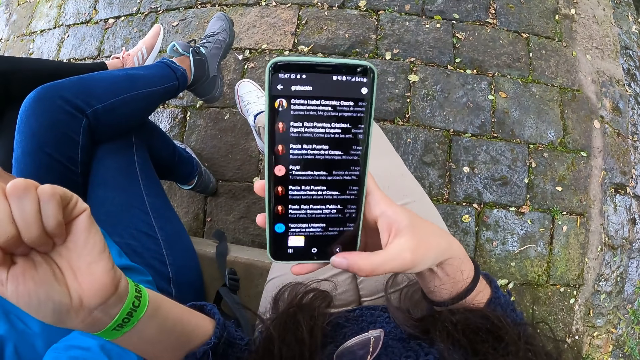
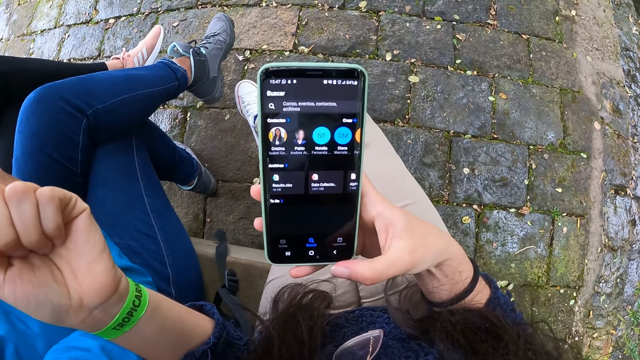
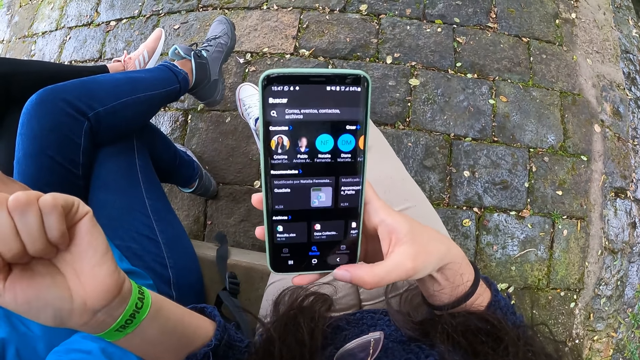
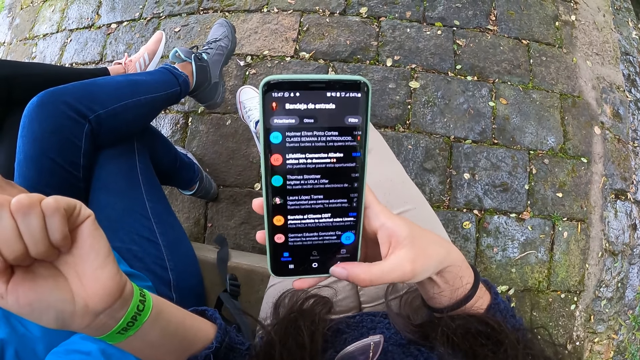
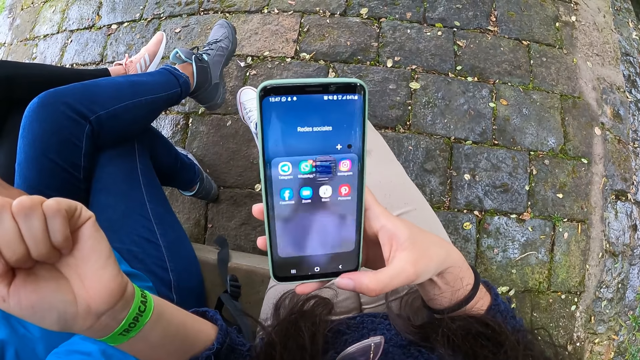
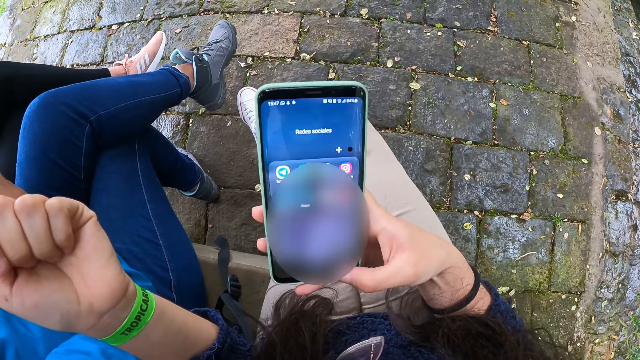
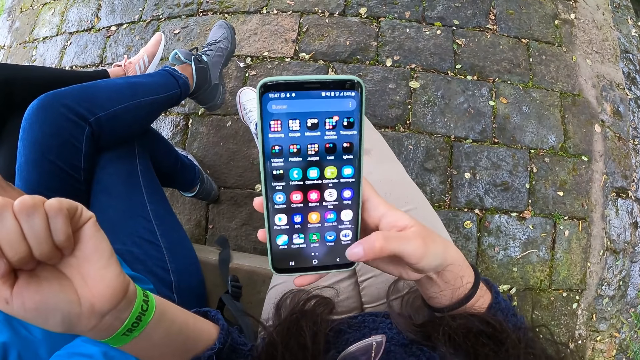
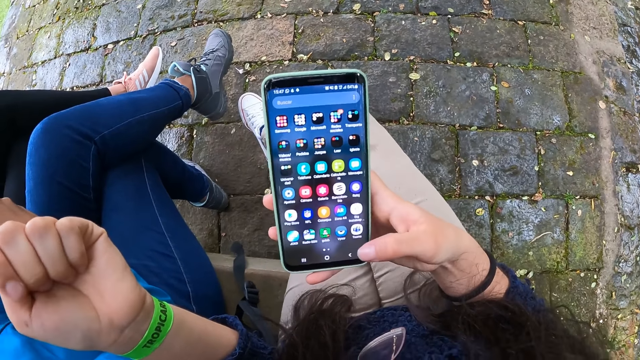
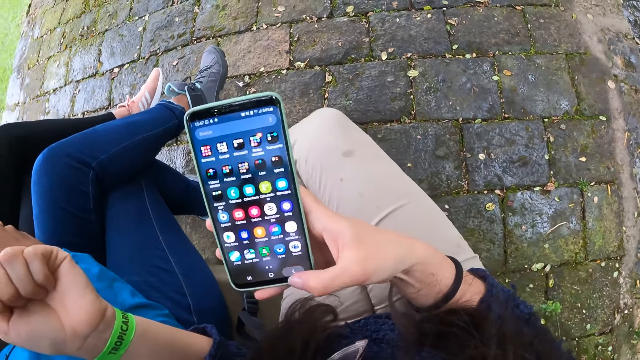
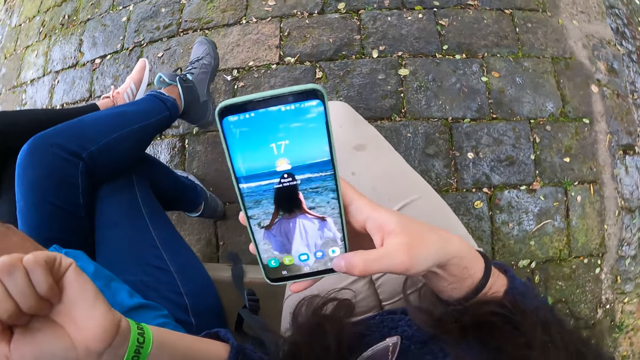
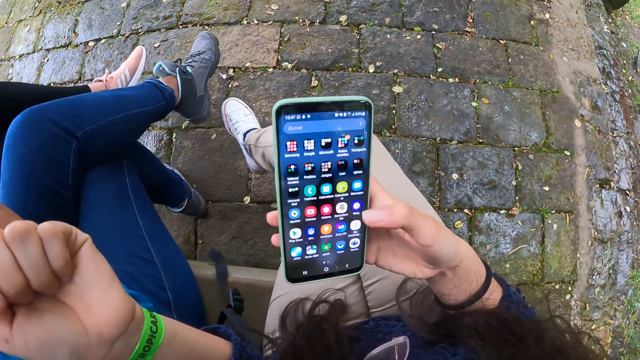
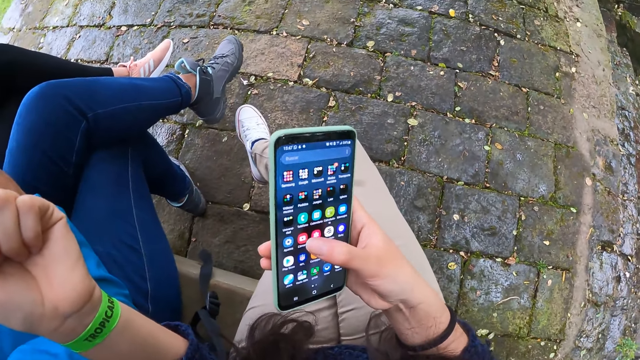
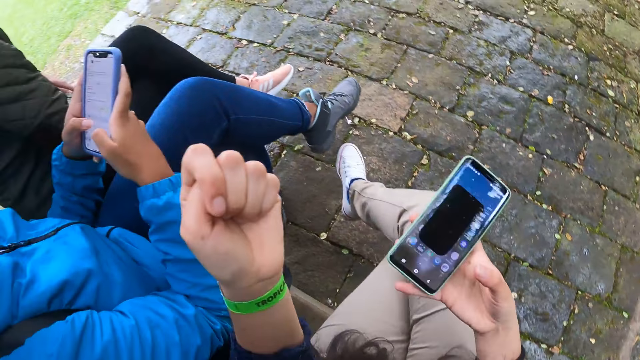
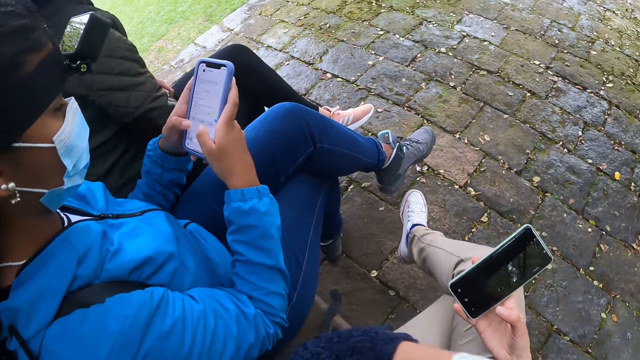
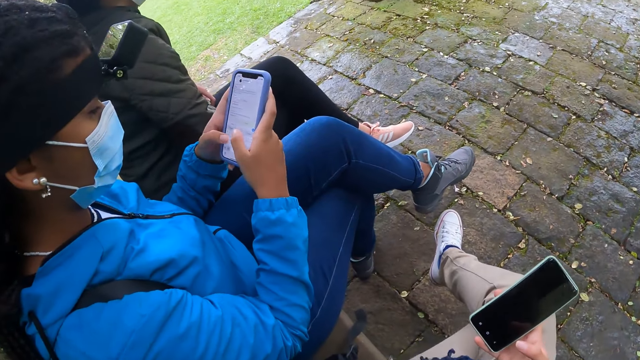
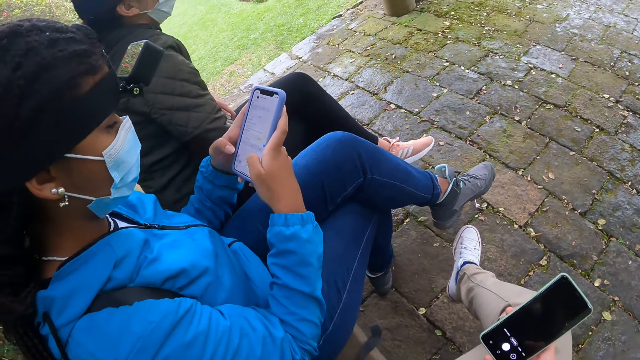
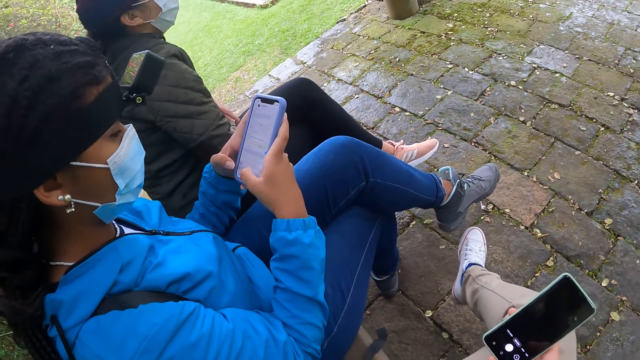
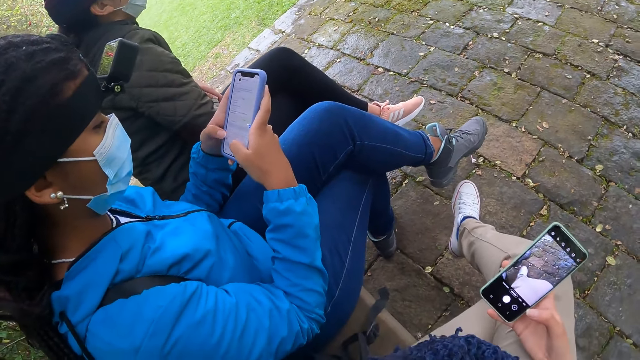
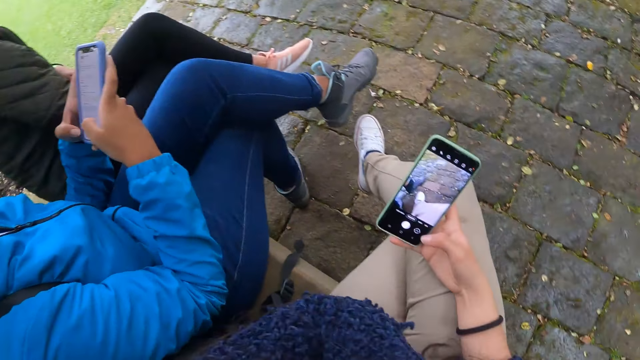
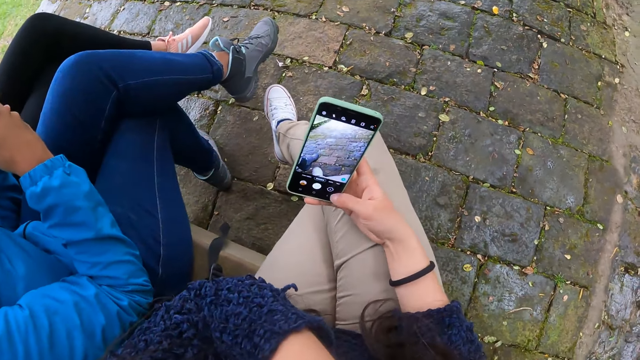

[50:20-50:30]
The camera wearer turns to the side. A person operates a phone.

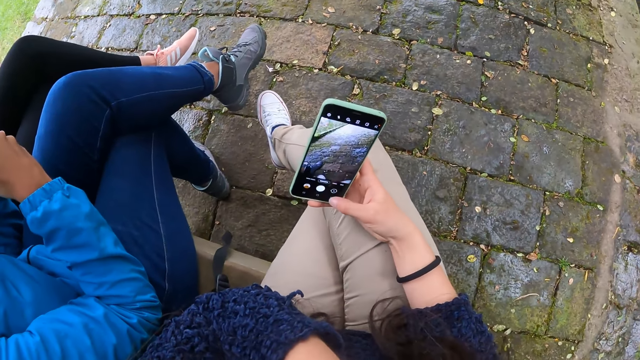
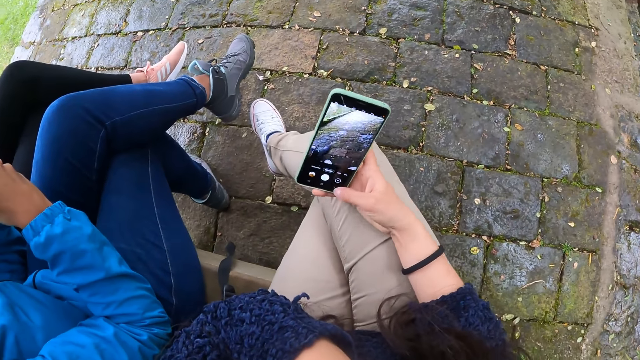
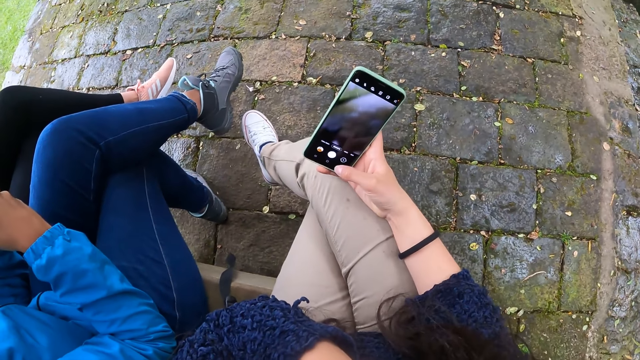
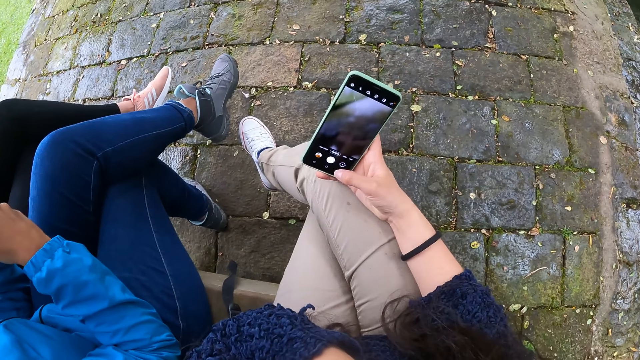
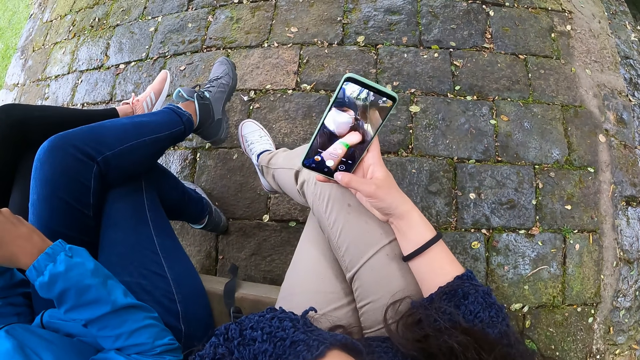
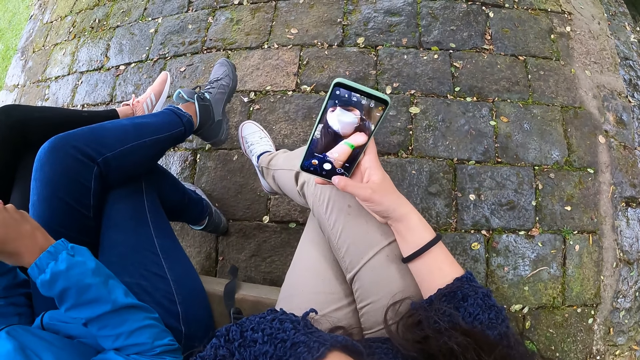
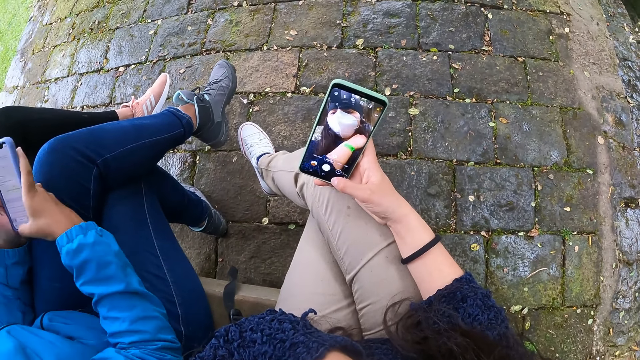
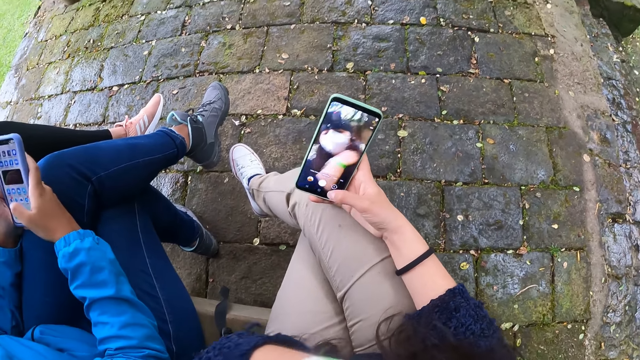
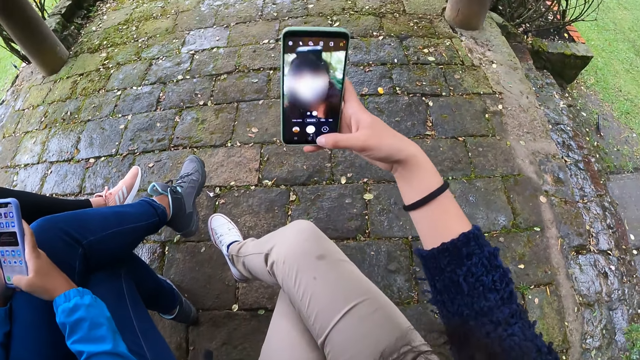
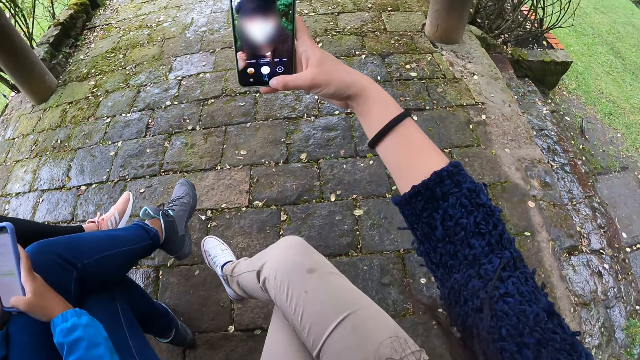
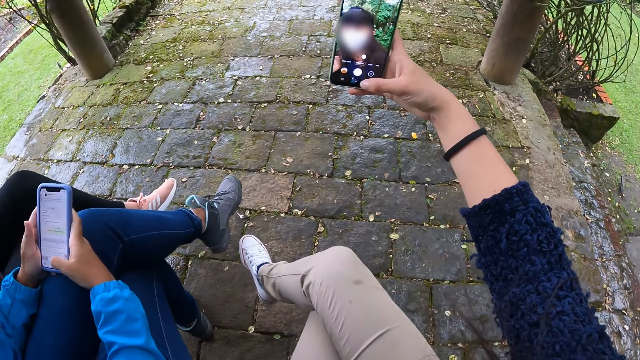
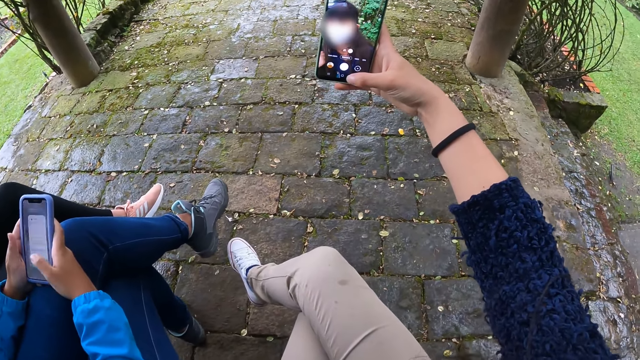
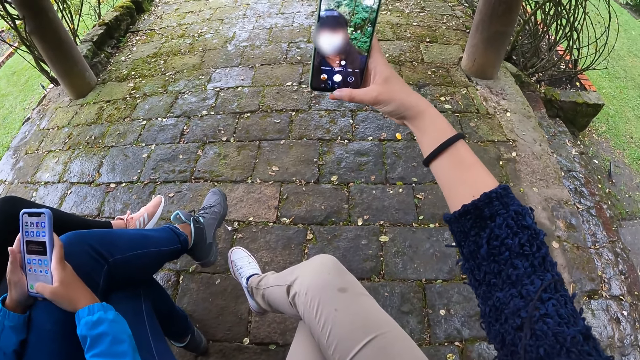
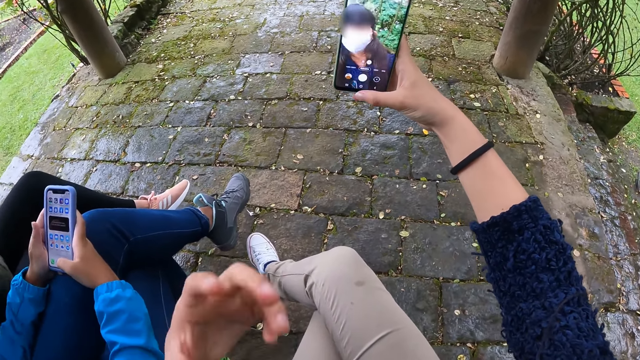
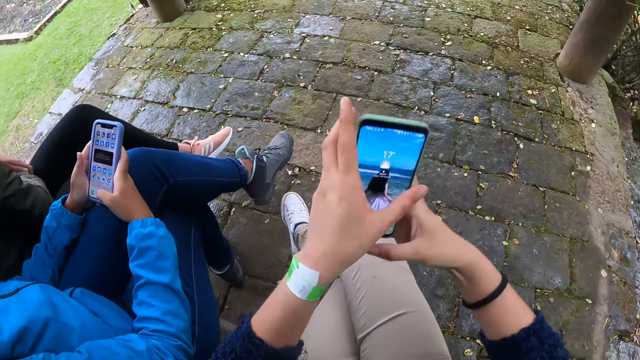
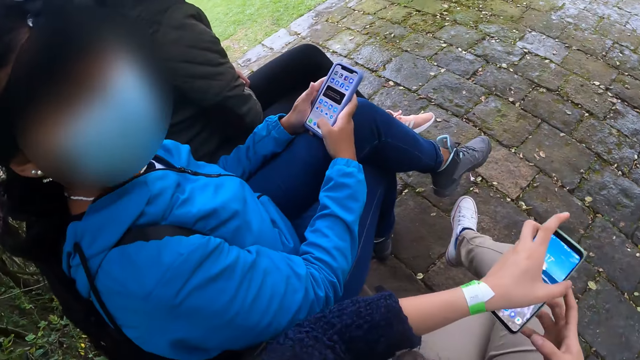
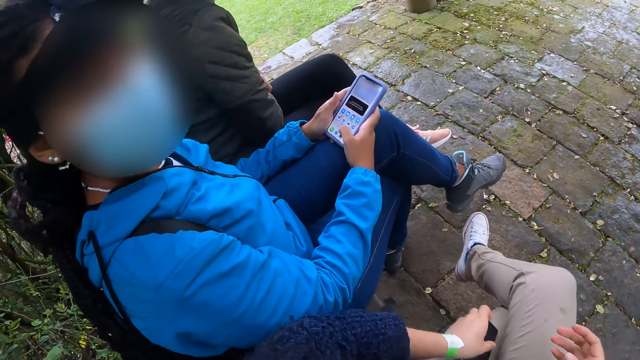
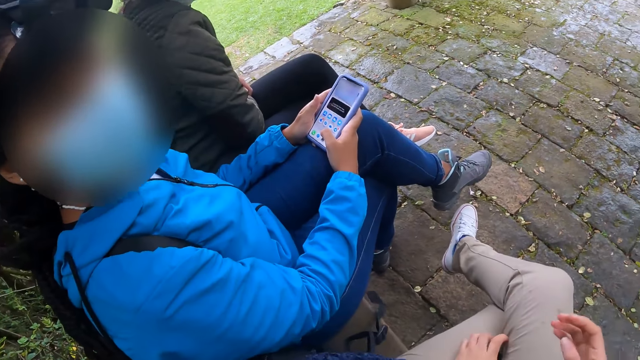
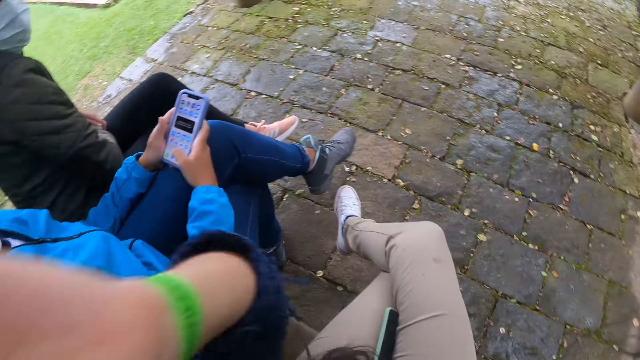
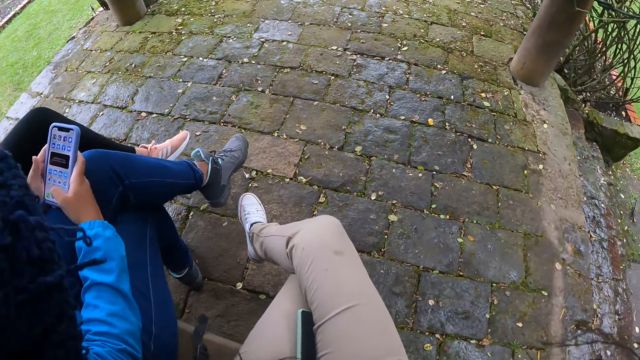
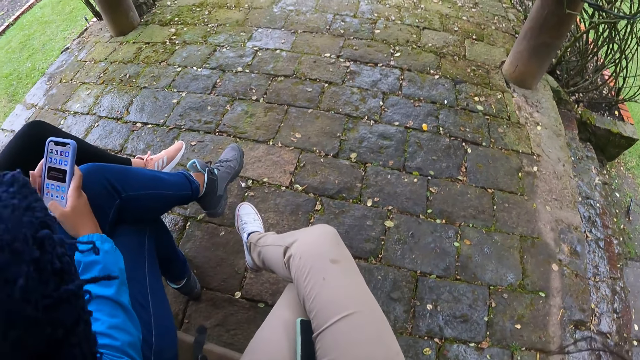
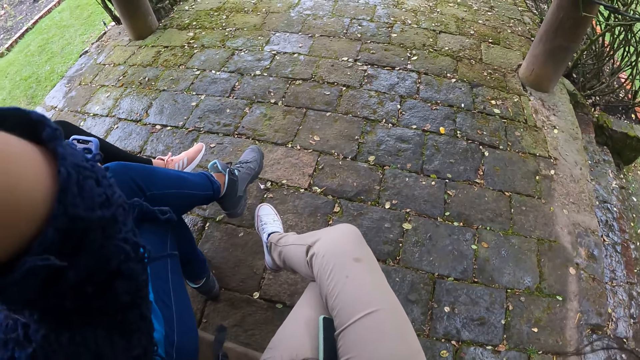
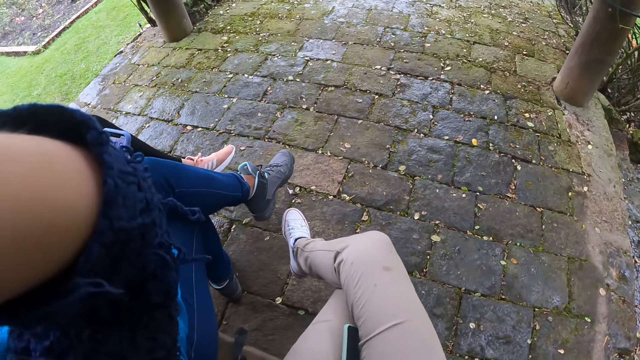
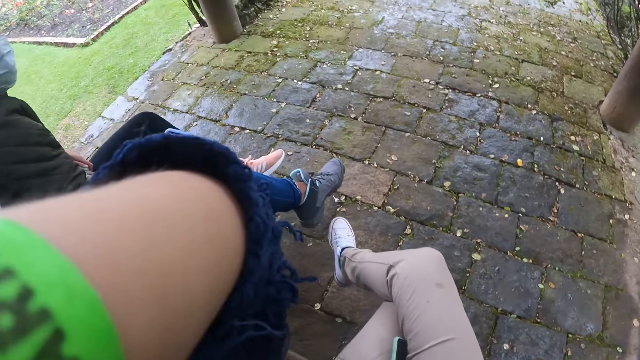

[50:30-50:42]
The camera wearer takes a selfie with the phone in her right hand. She passes the phone to her left hand. She turns to the side. She drops the phone on her left lap with her left hand. She arranges her hair with both hands.
